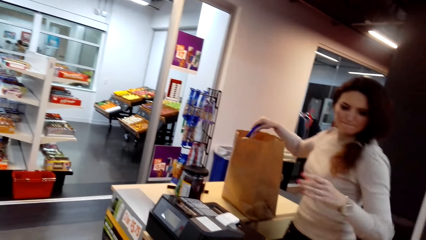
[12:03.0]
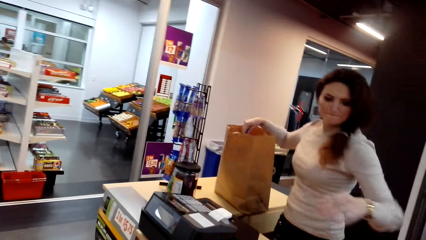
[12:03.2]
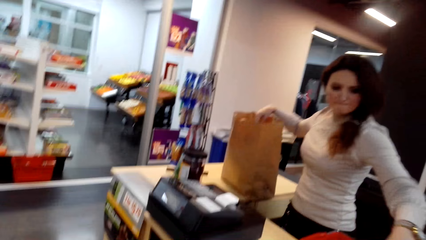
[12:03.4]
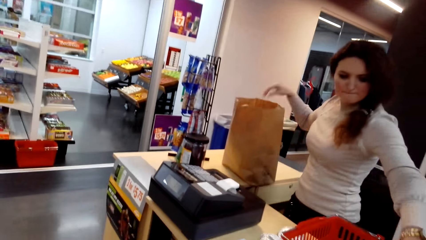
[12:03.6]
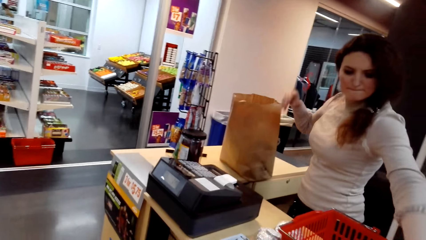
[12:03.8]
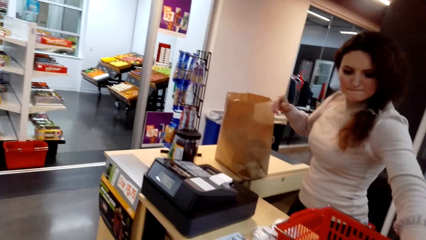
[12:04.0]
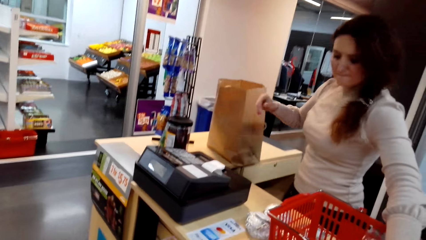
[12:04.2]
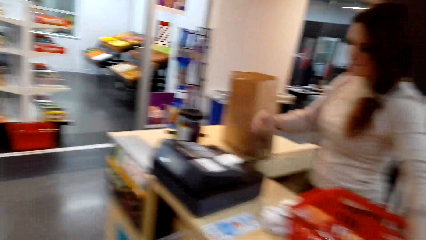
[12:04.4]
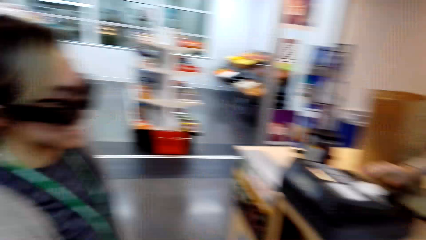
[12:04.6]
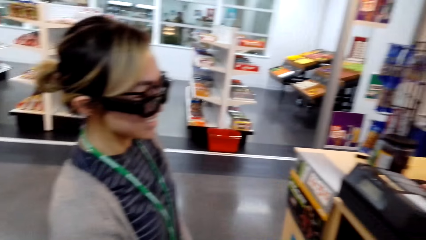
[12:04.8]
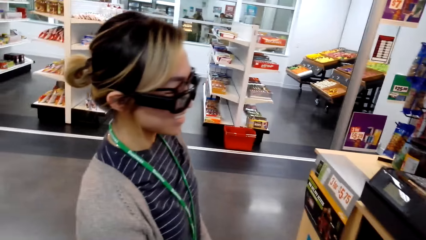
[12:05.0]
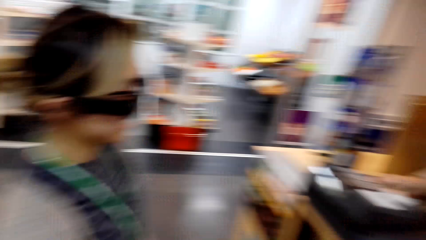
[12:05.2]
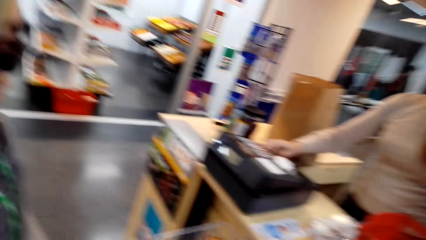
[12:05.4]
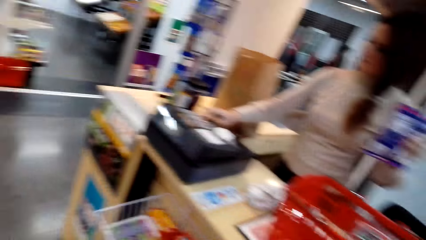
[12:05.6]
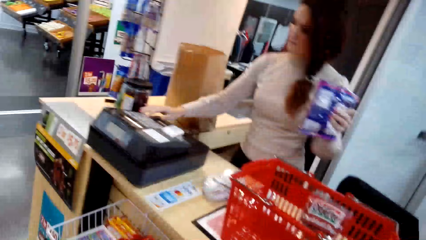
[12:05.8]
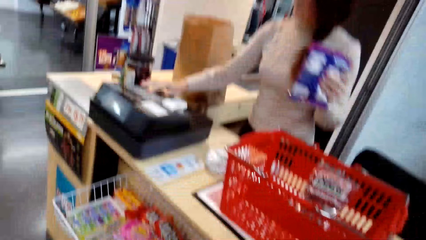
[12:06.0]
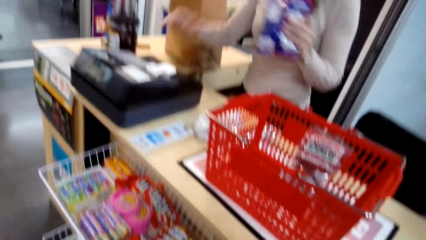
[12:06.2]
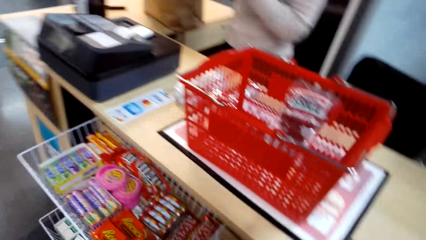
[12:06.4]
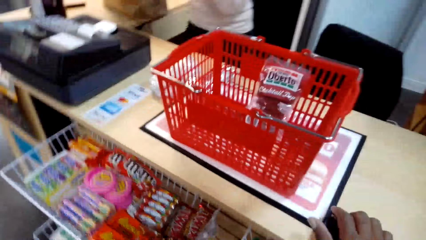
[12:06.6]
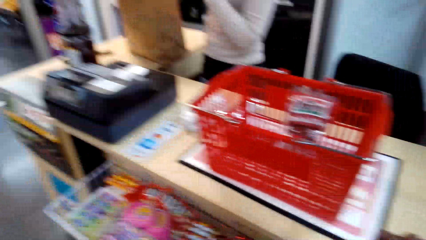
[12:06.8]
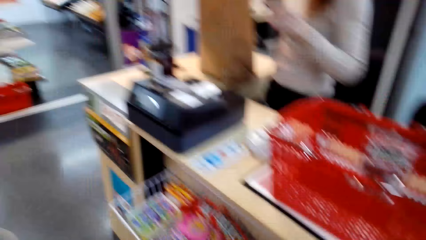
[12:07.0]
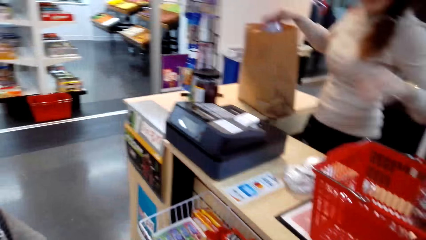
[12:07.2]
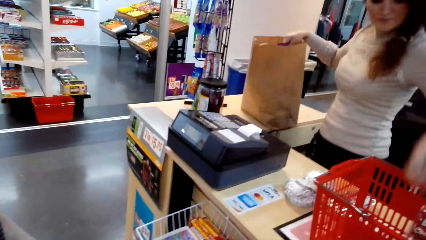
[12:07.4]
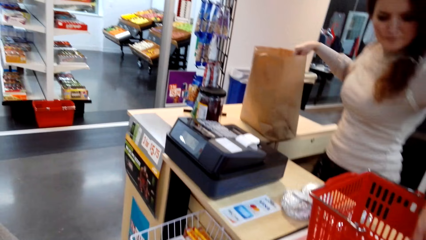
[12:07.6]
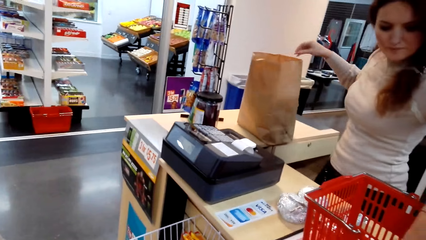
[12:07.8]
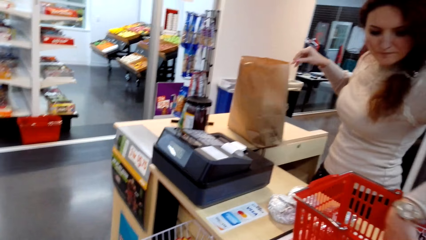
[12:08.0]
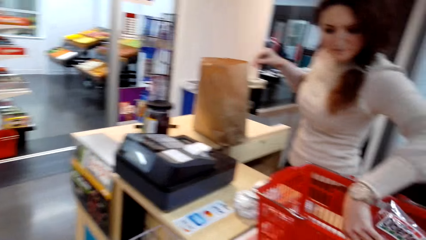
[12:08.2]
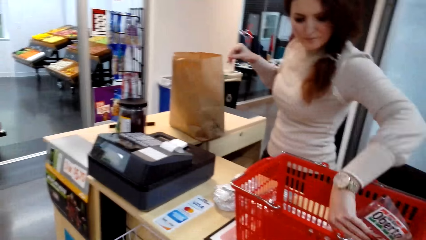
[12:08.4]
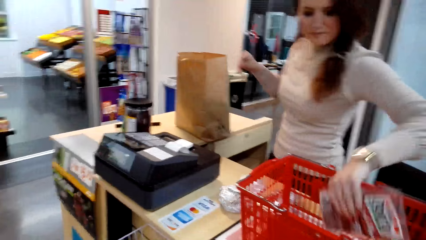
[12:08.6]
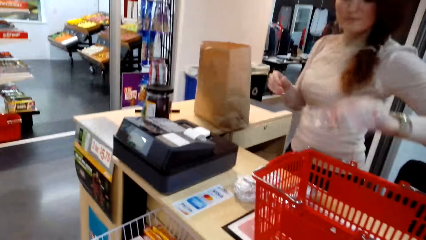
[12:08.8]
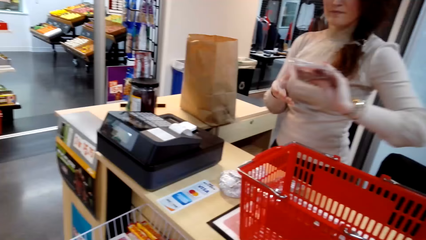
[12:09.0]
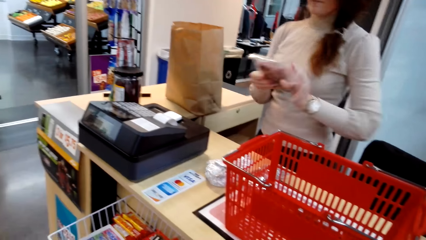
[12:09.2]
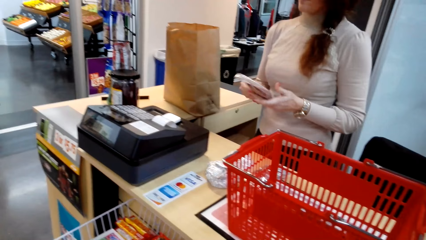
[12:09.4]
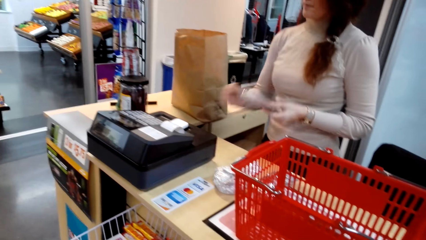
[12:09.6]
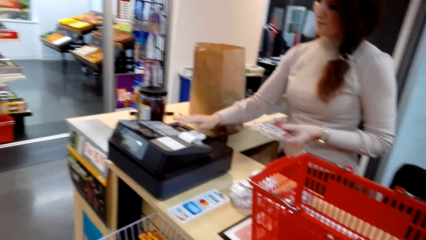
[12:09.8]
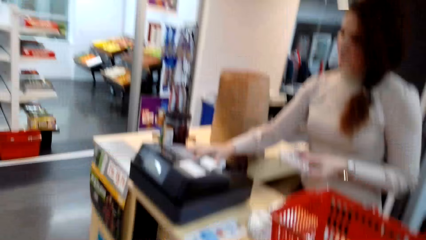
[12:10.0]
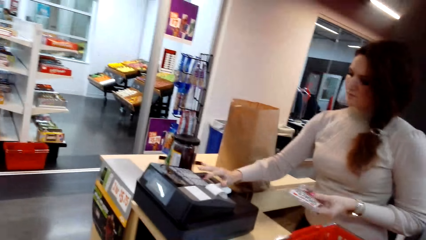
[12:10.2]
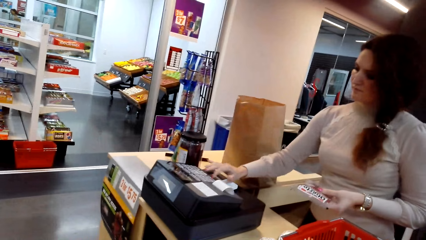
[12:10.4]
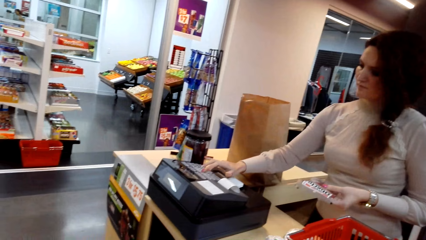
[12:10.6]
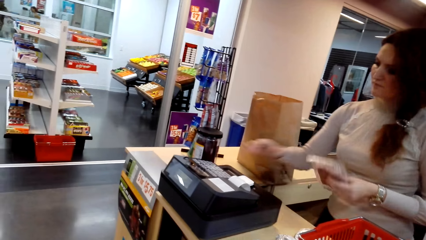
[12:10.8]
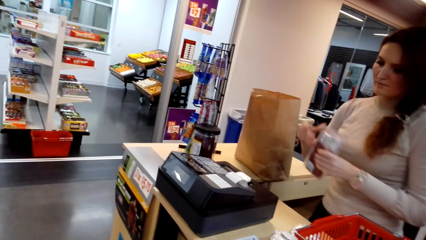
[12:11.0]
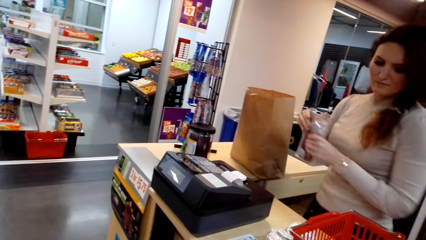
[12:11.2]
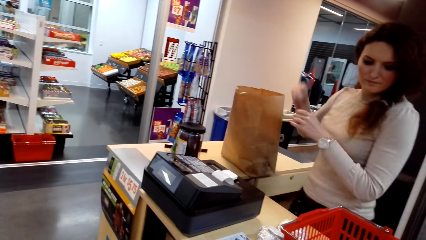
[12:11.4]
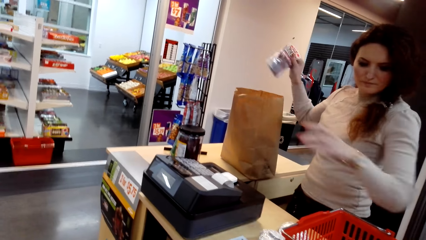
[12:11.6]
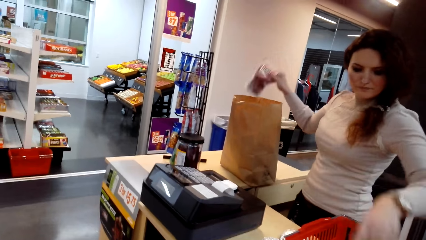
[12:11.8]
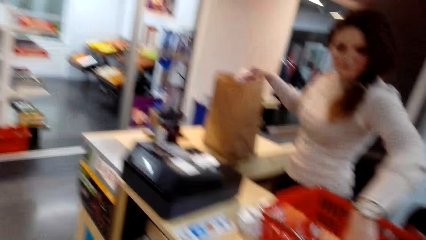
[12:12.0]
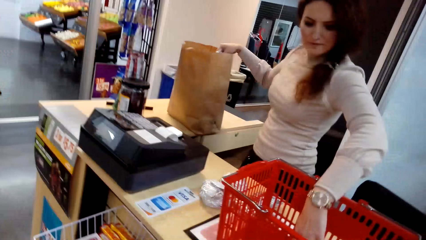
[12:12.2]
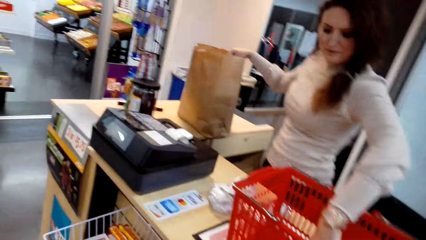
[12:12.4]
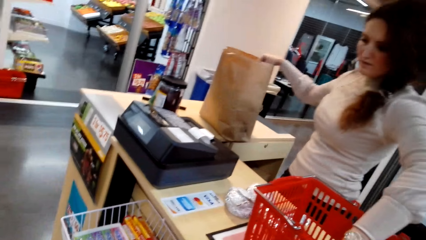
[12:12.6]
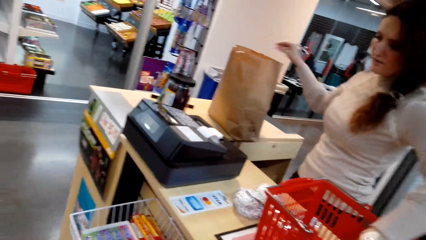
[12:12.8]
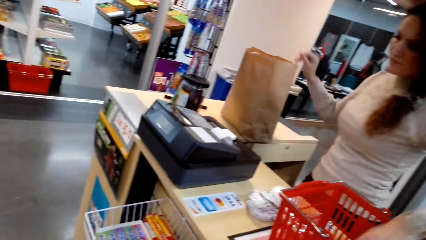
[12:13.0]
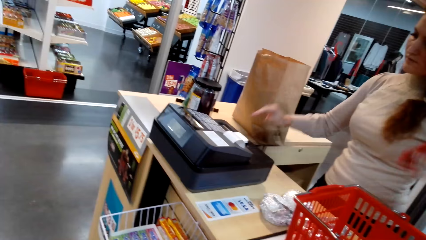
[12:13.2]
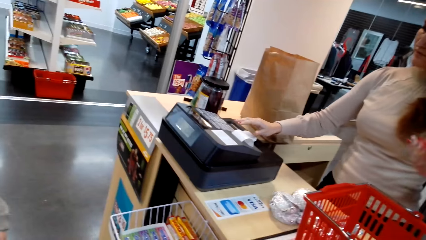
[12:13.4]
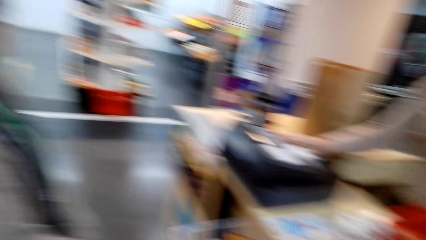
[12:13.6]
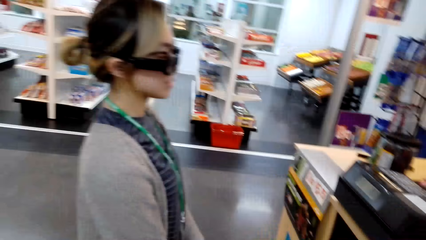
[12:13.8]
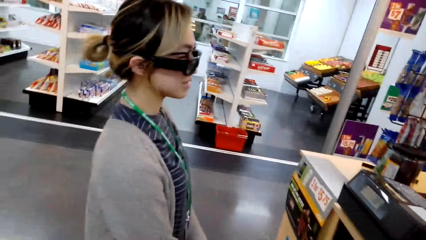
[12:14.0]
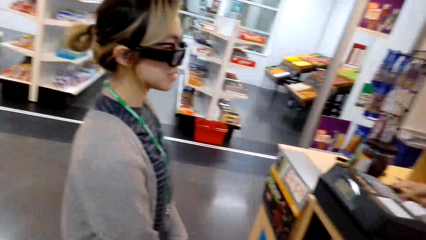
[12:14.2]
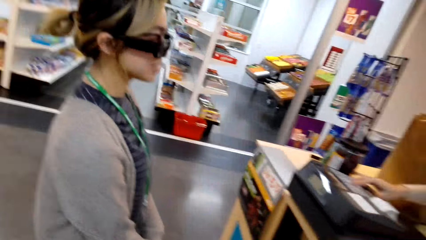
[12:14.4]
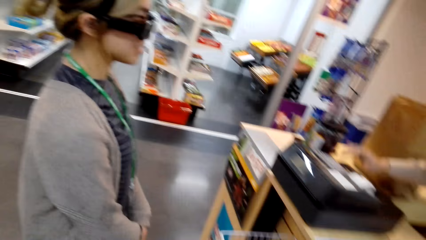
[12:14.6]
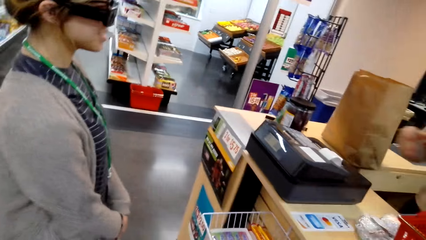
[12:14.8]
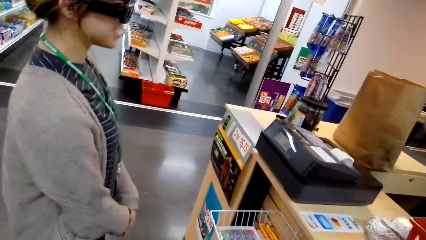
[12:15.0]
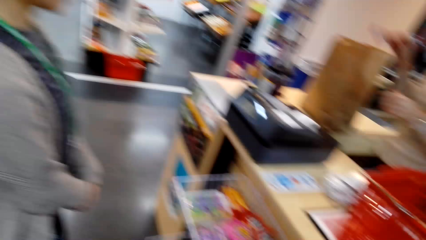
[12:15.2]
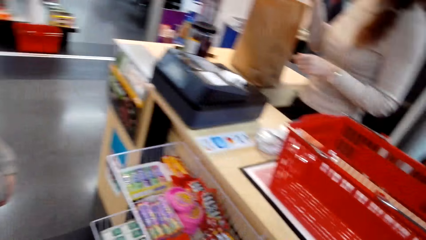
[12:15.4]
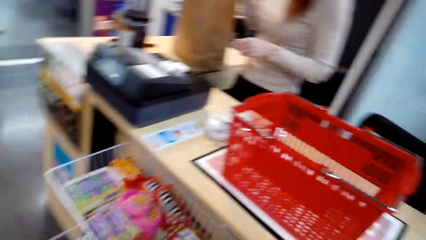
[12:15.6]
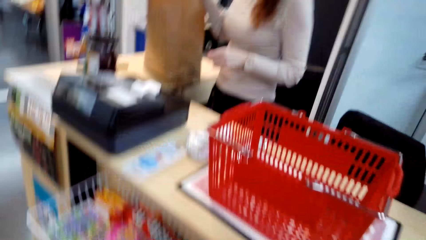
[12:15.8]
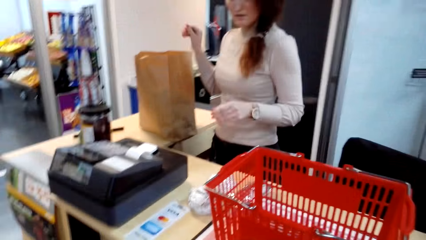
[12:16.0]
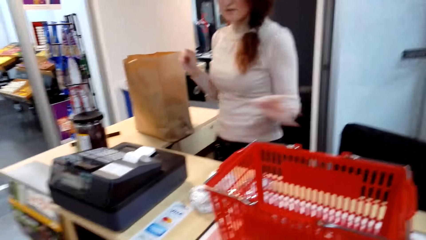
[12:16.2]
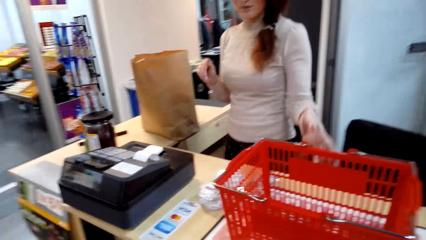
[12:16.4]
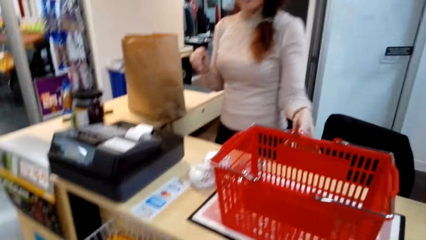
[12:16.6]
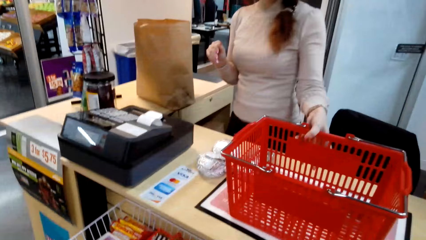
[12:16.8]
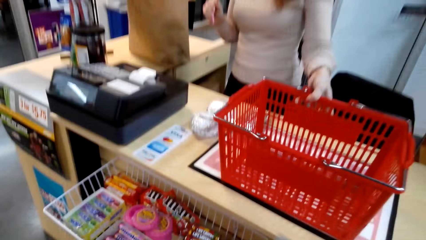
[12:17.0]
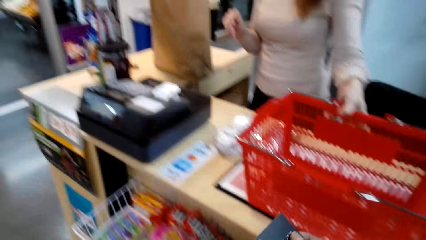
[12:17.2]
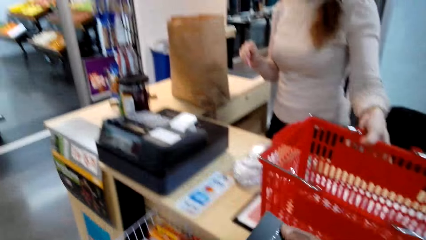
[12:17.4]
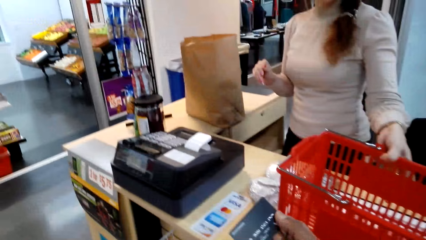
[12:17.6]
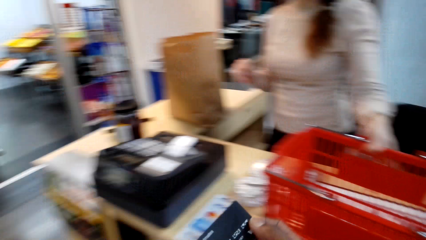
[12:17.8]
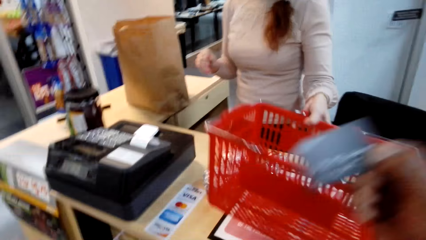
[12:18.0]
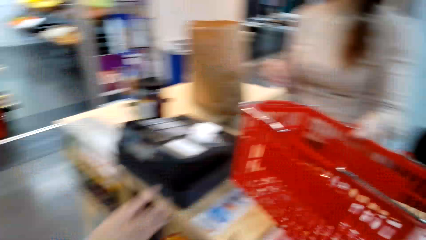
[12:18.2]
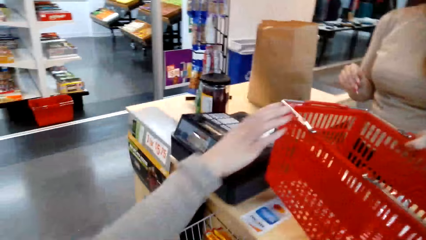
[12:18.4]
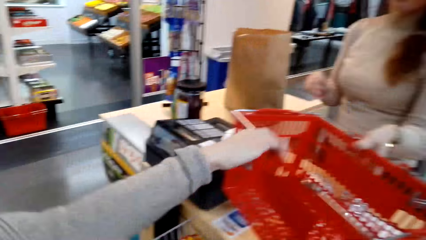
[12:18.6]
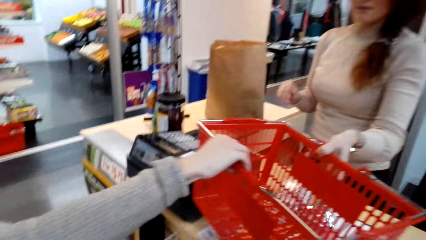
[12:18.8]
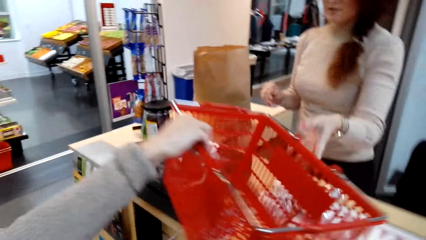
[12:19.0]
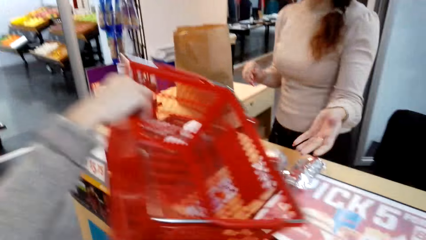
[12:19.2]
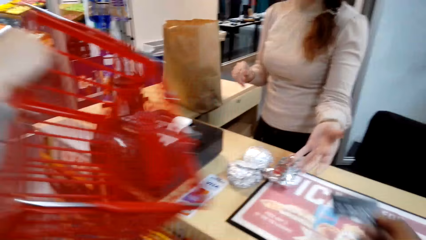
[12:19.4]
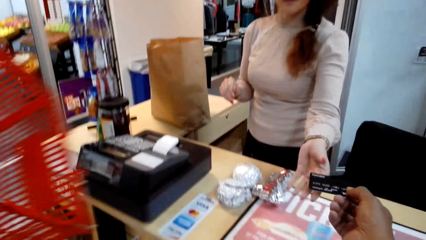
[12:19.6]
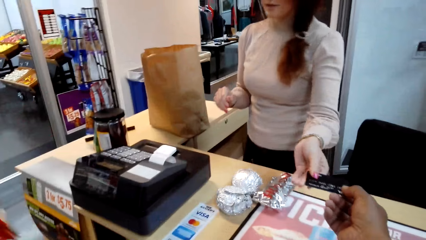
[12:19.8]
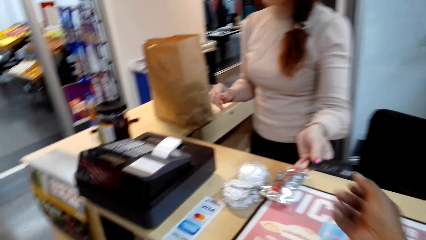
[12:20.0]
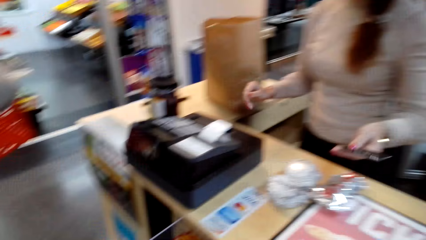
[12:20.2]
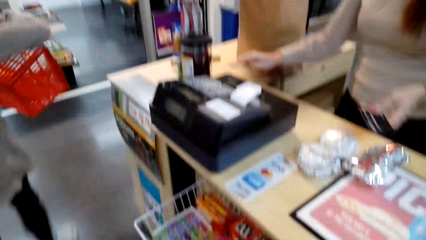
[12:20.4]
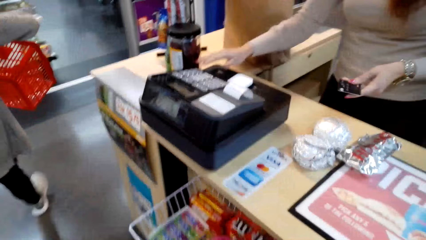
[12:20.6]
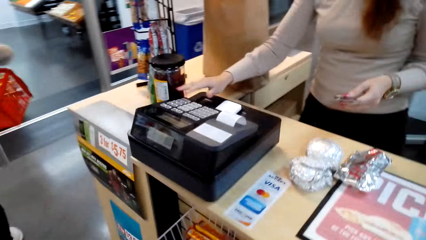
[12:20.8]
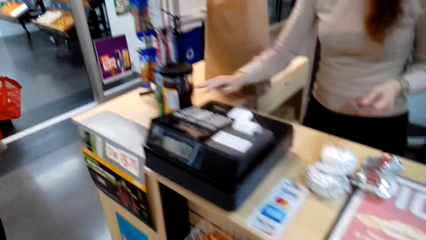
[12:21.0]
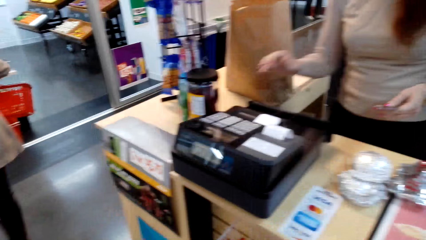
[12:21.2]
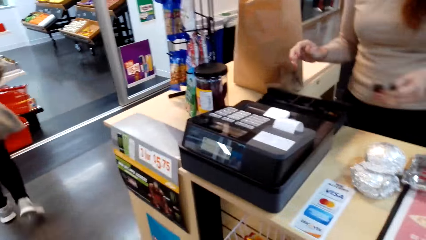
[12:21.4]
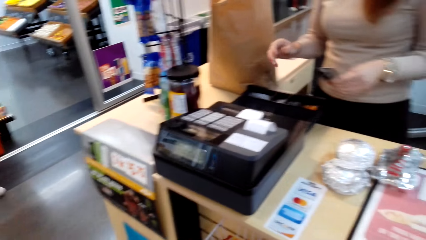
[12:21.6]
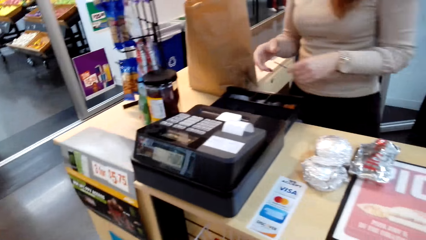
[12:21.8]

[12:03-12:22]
A woman puts Crunchy in the shopping bag. The woman enters the price. The camera wearer looks at another woman. They look around the store. The first woman tills with the till machine, puts something in the shopping bag, and picks Oberto. The first woman holds the Oberto with both hands, pulls her hand off the Oberto, tills with the till machine, enters the price, pulls her hand off the till machine, switches the Oberto to the other hand, and puts the Oberto in the shopping bag. The first woman picks something. The camera wearer looks around the store. The first woman enters the price, puts the something in the shopping bag, and picks the shopping basket. The first woman hands the other woman the shopping basket. The other woman picks the shopping basket. The camera wearer hands the first woman a card. The first woman takes the ATM card from the camera wearer and opens the till machine drawer.
